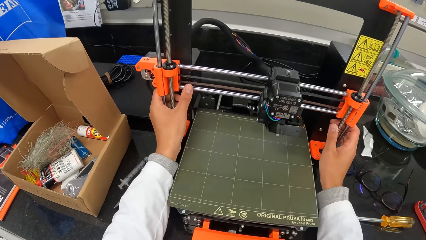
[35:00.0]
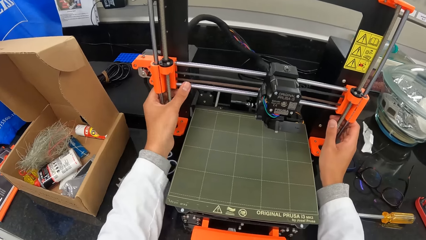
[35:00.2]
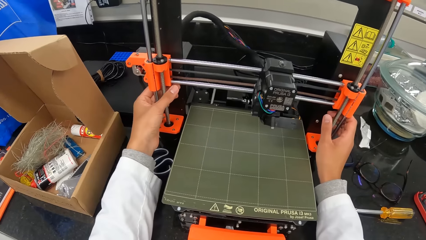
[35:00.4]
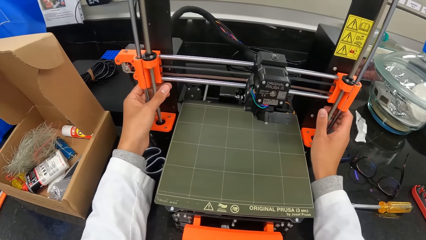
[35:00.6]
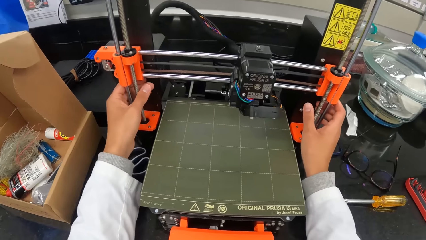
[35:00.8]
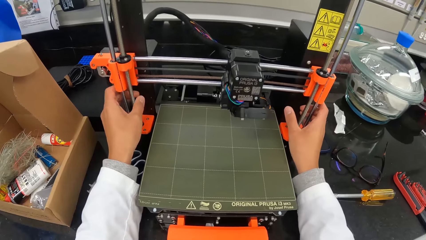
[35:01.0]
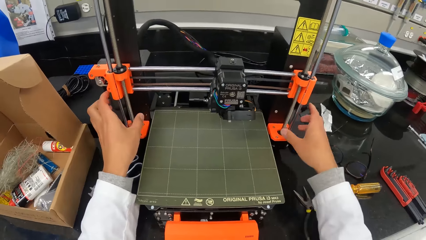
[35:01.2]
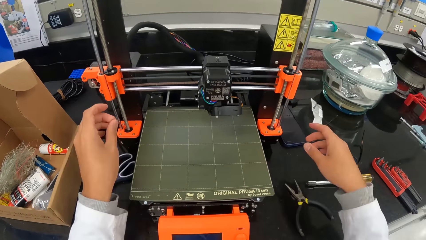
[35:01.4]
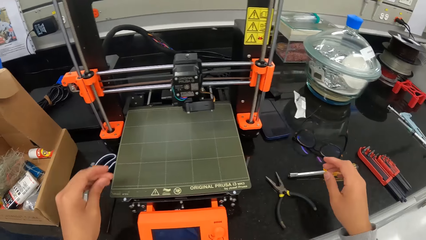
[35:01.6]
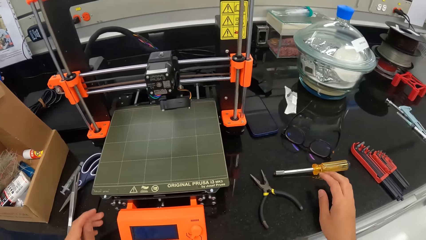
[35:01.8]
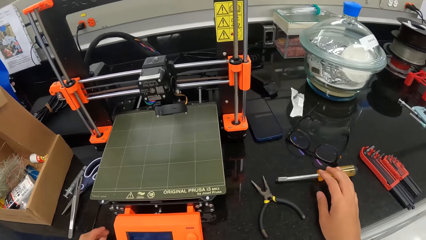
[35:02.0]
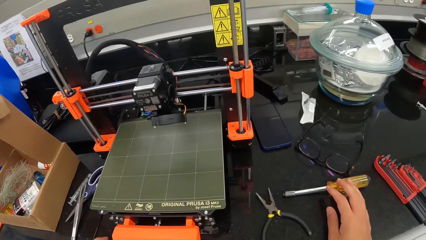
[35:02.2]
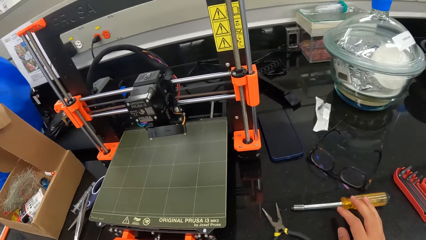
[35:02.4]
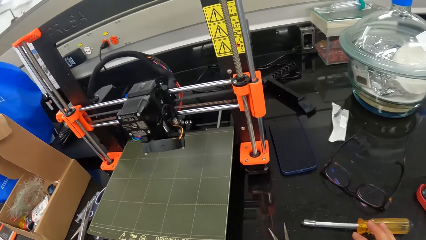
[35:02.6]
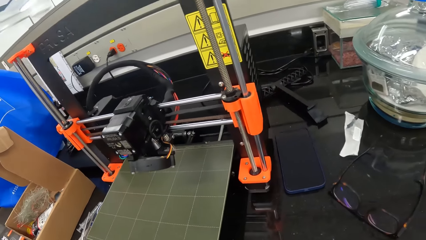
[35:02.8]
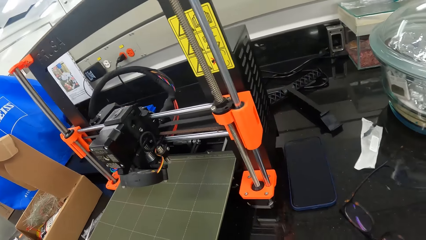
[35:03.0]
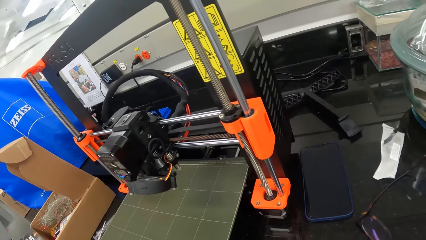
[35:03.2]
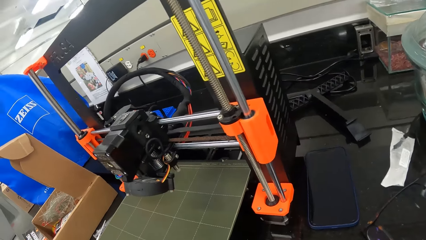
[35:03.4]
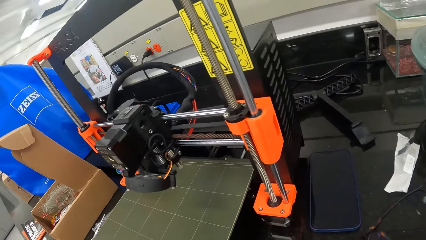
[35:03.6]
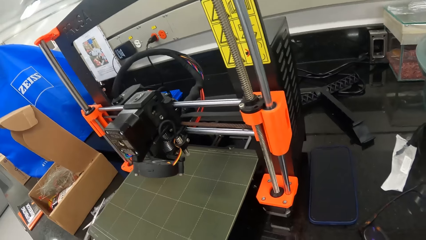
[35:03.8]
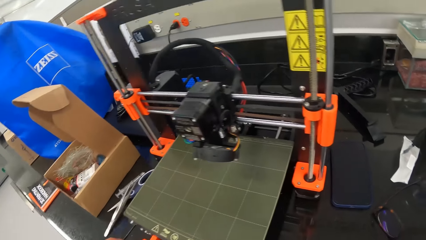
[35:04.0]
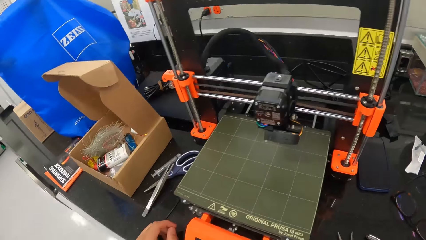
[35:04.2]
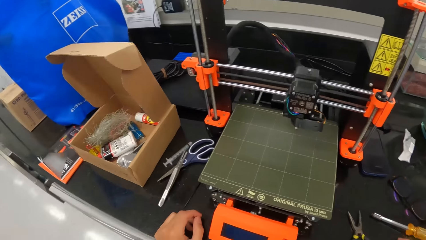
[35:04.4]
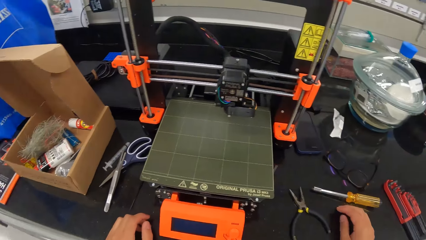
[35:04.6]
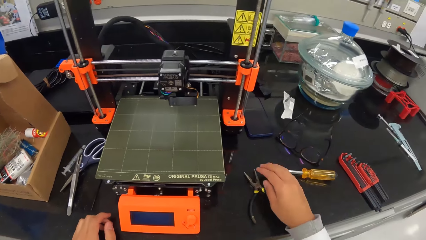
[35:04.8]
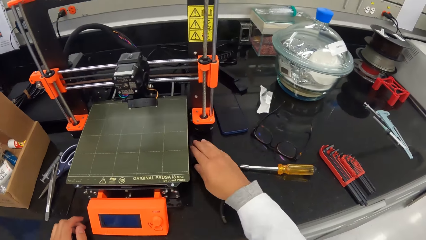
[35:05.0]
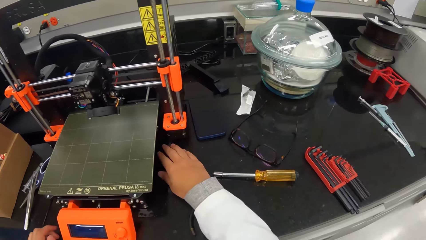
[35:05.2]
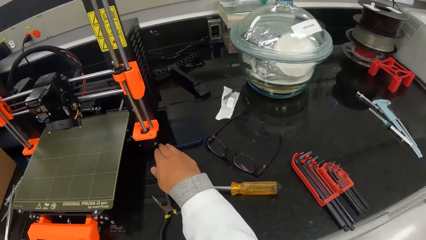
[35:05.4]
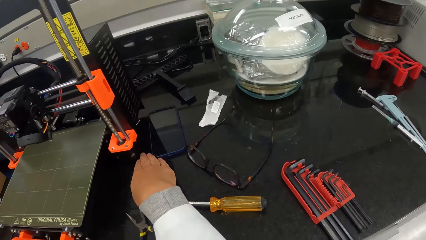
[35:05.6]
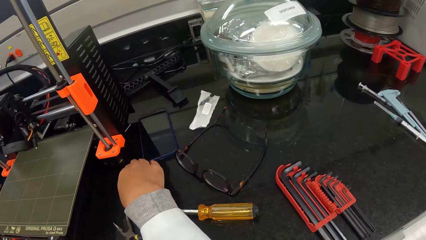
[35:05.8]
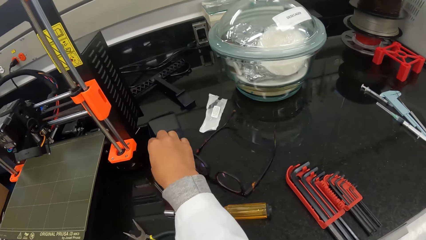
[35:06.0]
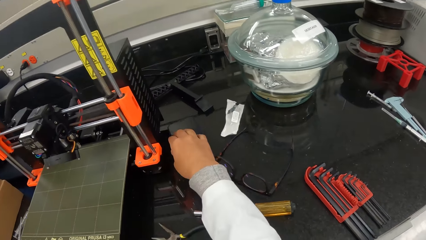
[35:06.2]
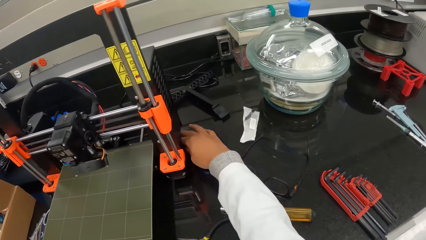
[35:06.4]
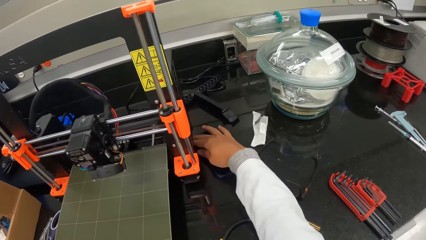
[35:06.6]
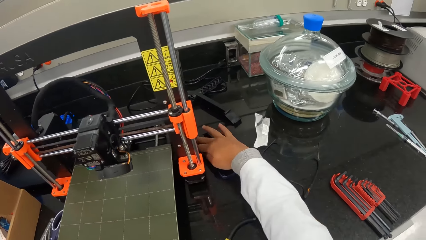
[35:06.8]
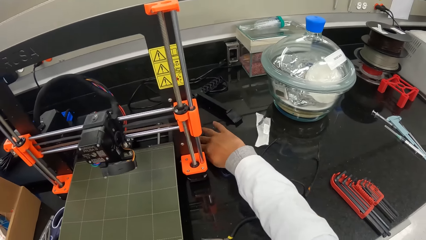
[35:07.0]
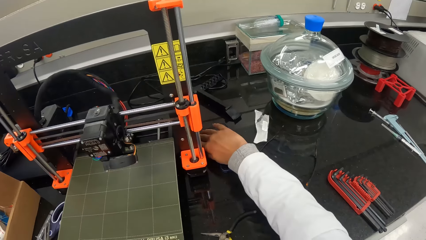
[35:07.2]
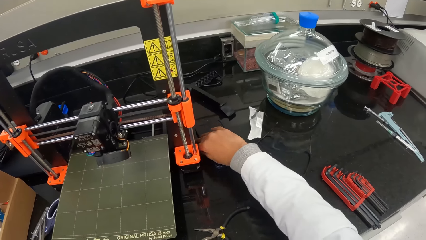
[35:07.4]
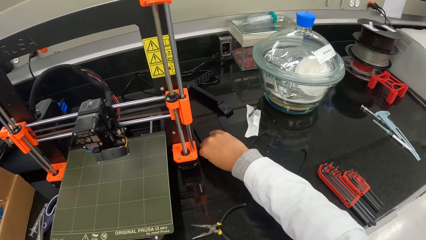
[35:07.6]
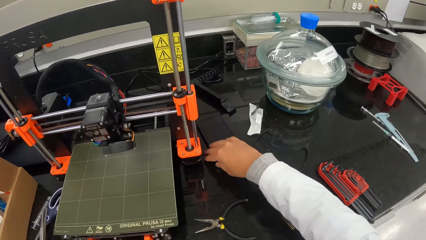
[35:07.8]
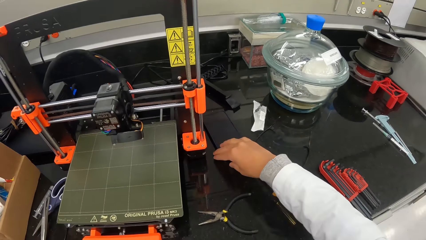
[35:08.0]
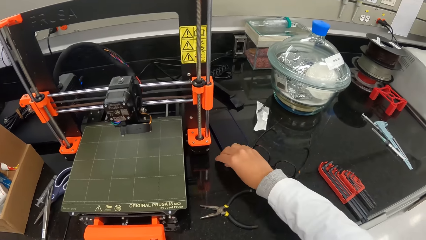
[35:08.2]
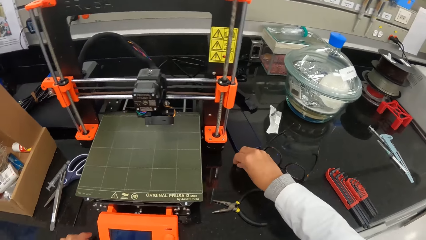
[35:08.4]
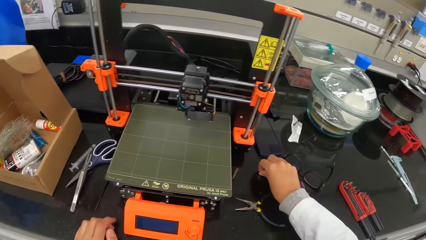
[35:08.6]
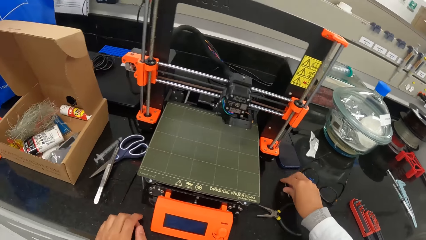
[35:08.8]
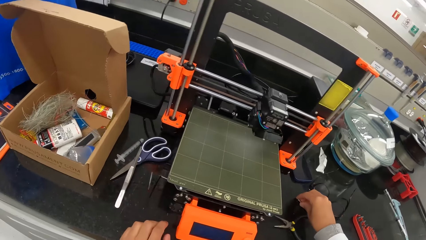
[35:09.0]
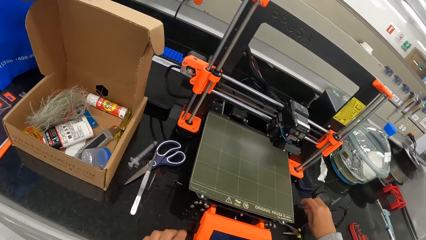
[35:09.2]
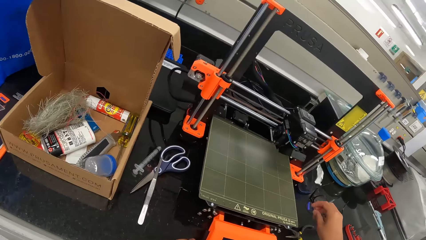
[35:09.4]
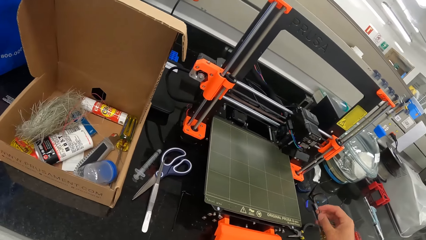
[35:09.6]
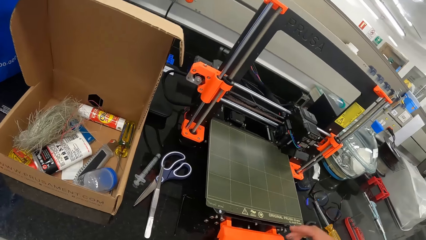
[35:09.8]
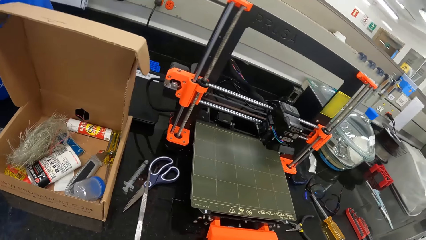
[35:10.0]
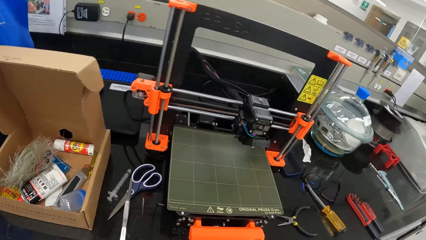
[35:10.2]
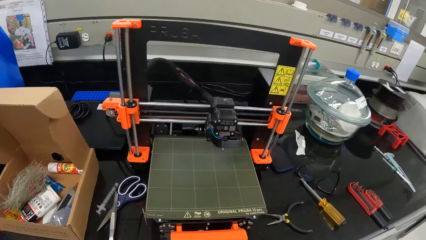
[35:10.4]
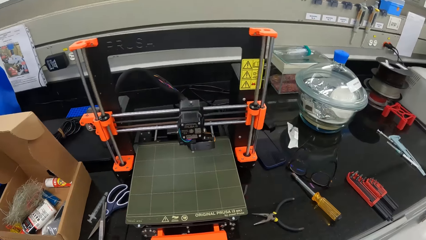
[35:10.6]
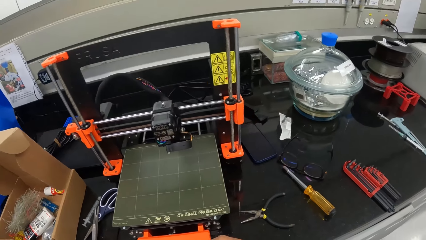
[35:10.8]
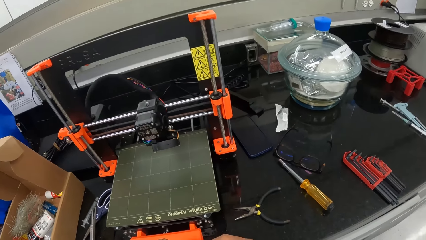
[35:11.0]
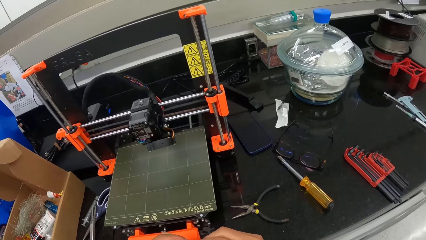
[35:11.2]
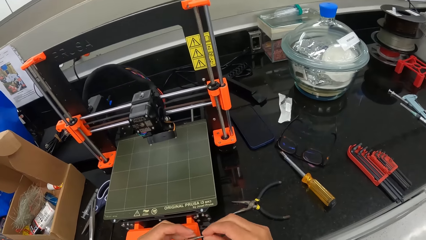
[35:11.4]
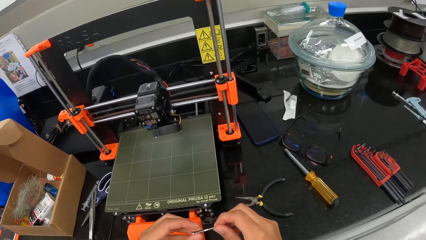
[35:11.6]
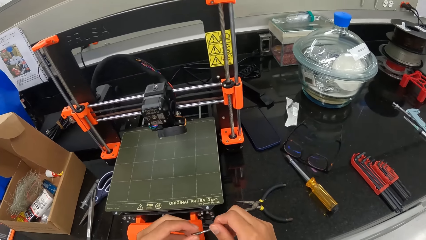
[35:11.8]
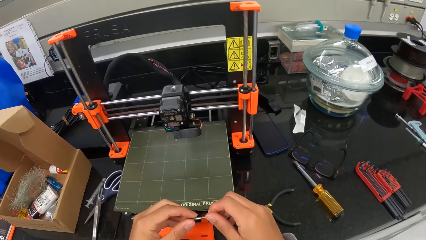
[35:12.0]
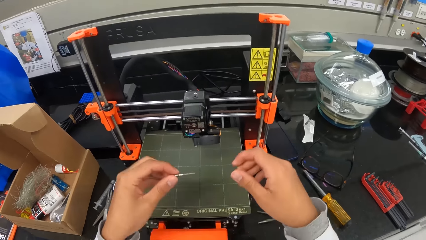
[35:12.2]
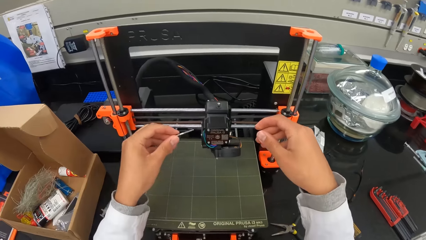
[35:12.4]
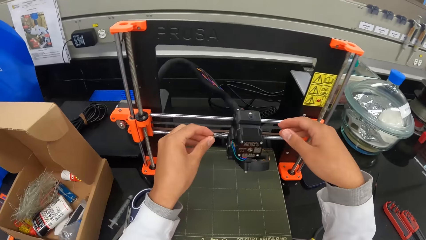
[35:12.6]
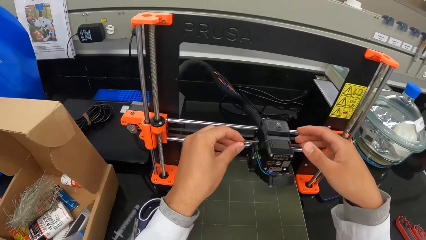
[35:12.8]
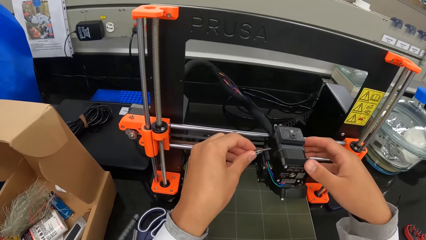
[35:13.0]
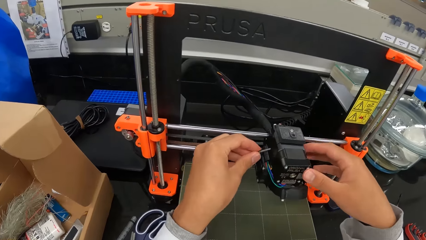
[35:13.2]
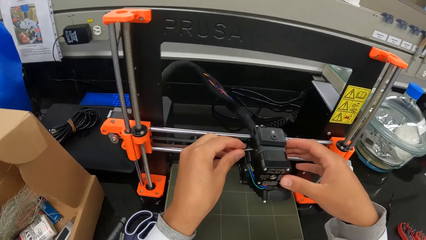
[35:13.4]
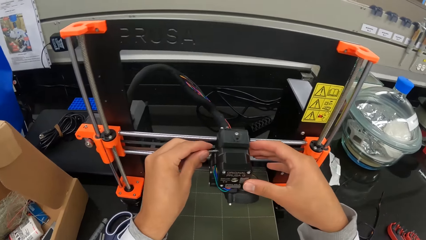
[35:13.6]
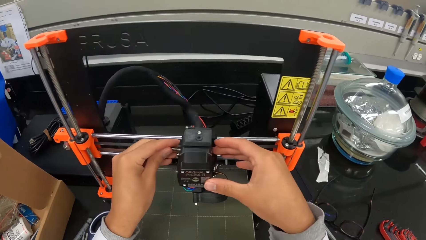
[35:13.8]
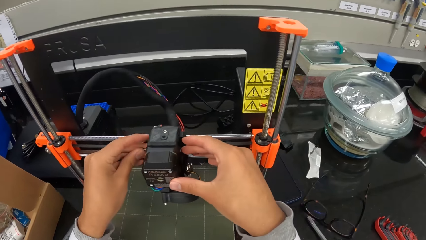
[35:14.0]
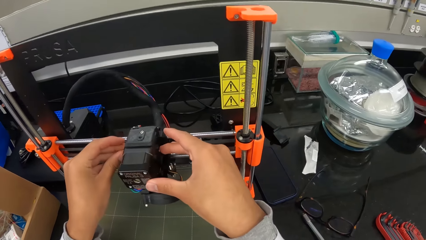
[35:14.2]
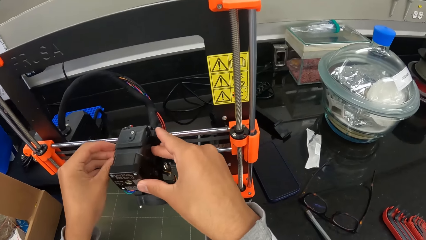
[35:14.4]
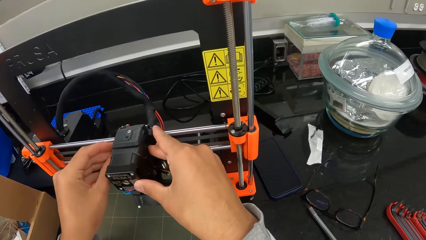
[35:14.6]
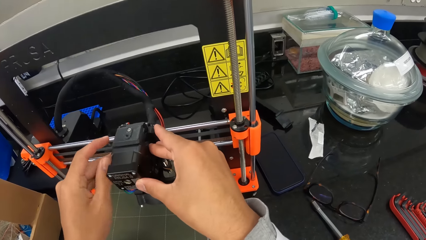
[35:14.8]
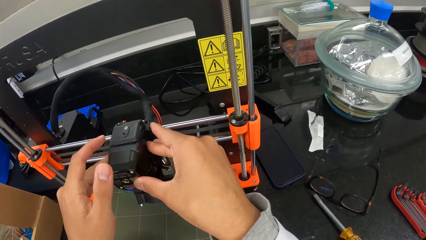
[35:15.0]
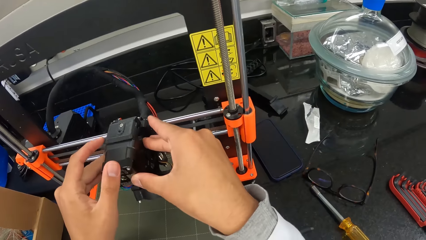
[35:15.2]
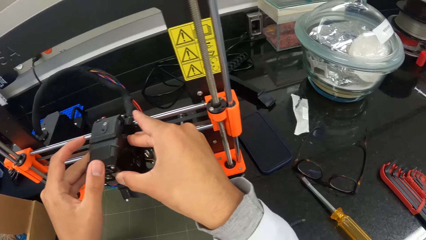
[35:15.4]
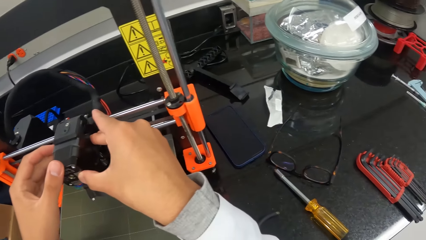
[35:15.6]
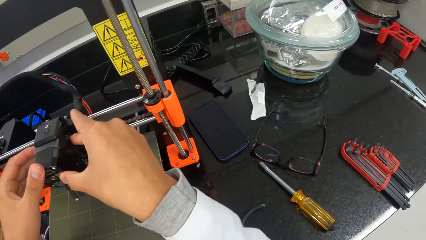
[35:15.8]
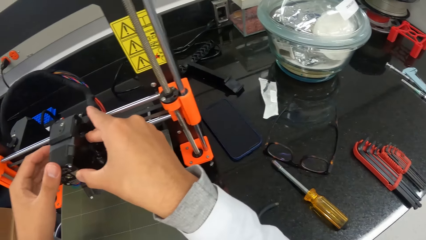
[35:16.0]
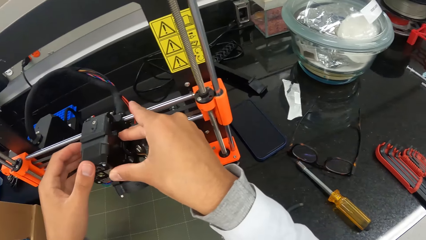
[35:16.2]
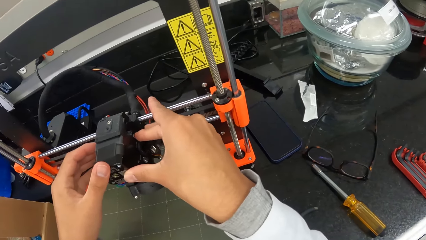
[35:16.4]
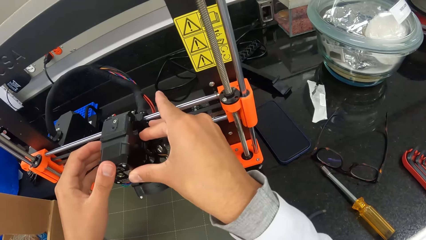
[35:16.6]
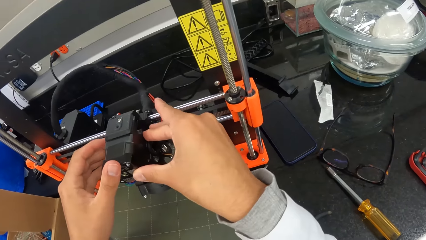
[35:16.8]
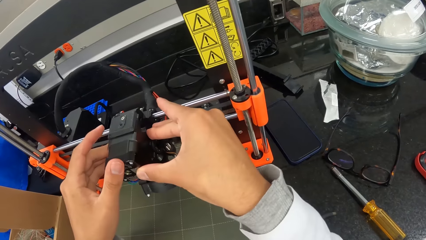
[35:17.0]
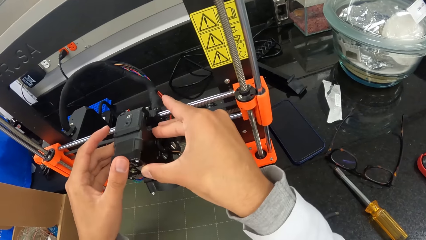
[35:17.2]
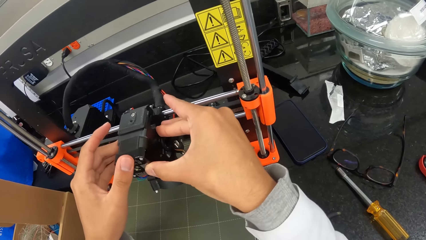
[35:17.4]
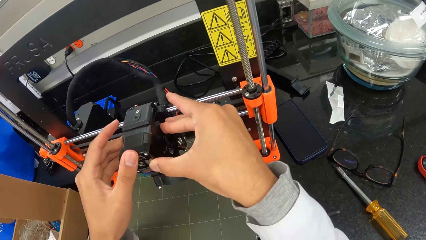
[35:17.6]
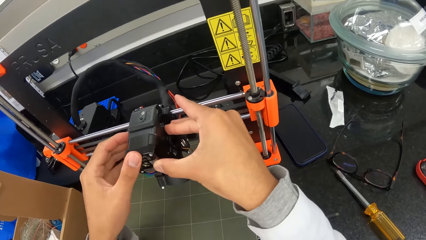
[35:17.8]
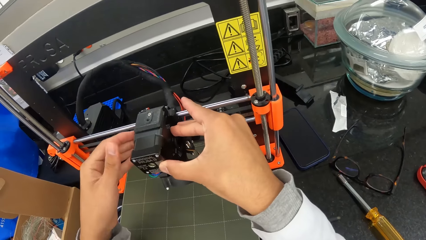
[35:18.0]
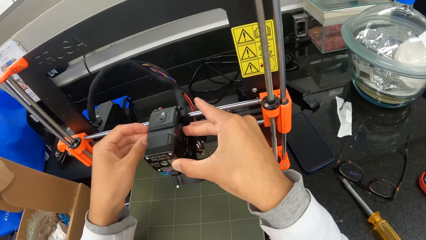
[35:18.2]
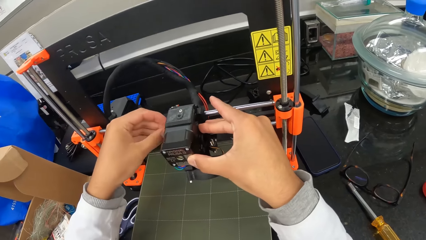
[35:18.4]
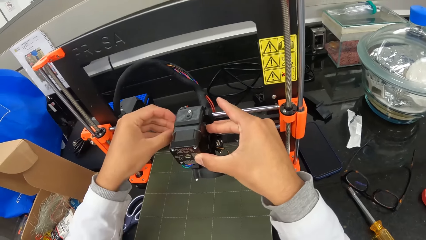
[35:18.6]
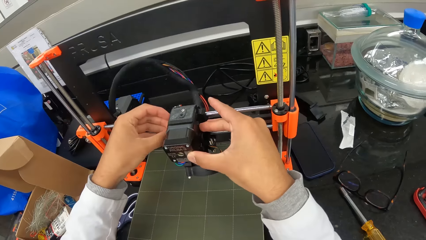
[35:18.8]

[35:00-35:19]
The camera wearer holds the microtome. He picks a metal rod or nut from the table with his right hand. He adjusts the metal rod with both hands. He fixes the metal rod into the printer cartridge on the printer with both hands.
